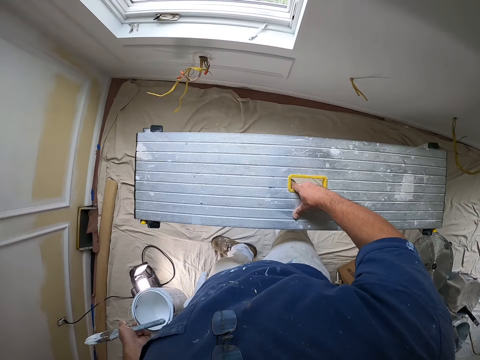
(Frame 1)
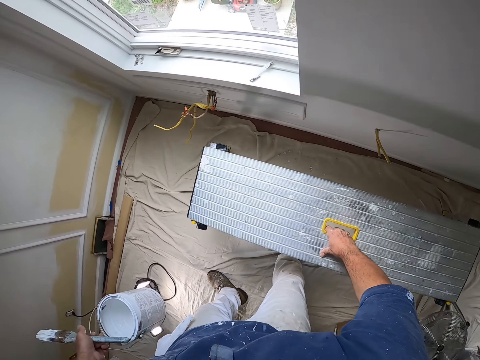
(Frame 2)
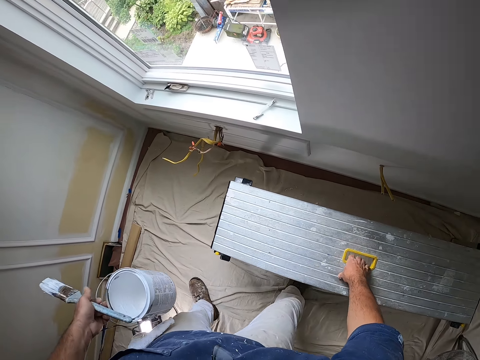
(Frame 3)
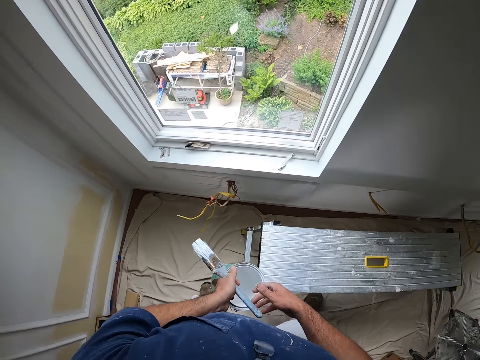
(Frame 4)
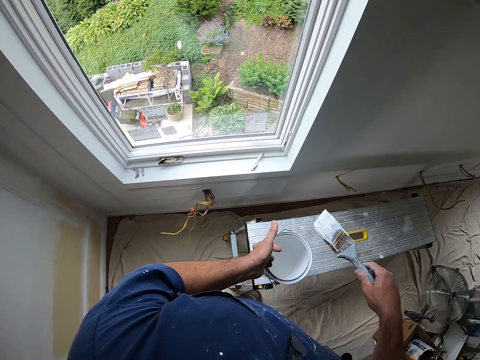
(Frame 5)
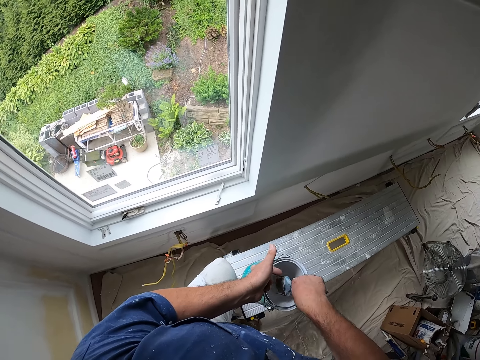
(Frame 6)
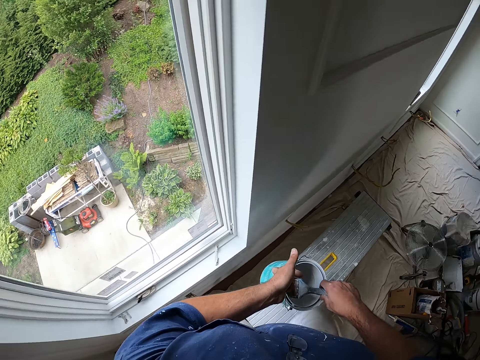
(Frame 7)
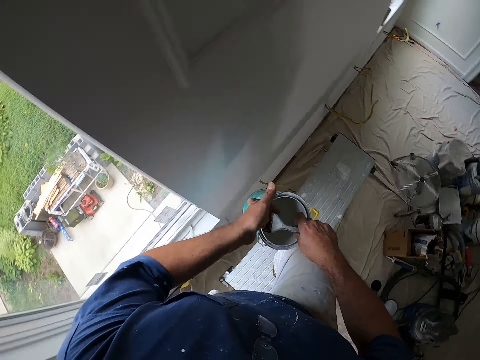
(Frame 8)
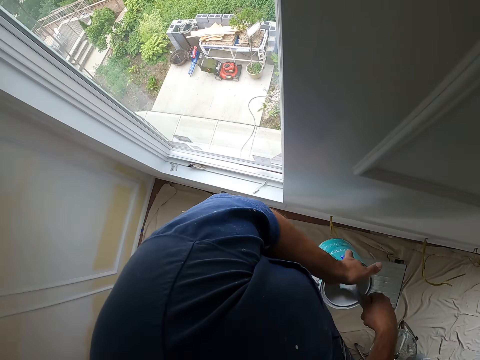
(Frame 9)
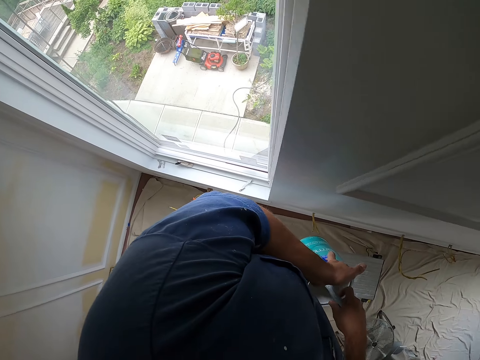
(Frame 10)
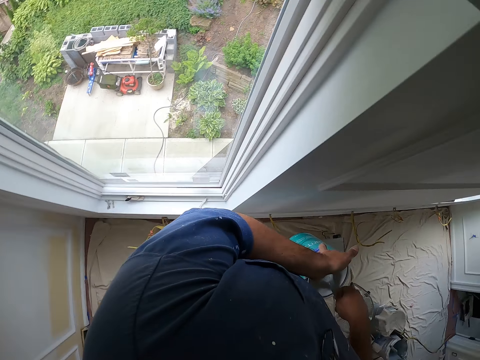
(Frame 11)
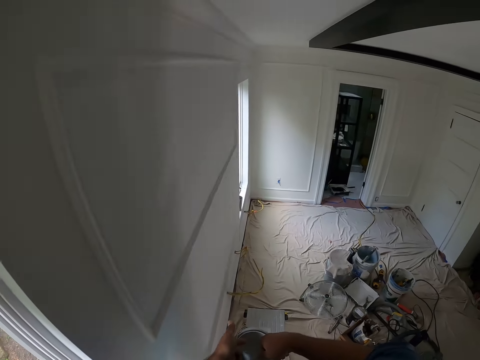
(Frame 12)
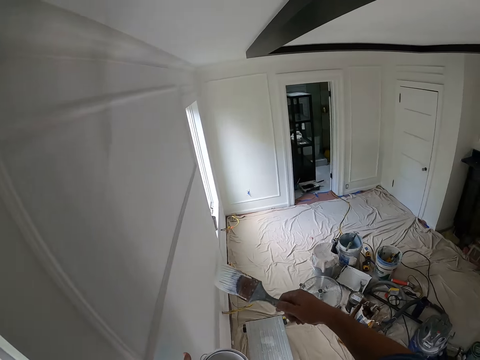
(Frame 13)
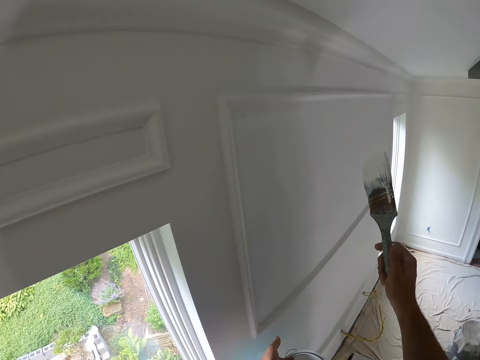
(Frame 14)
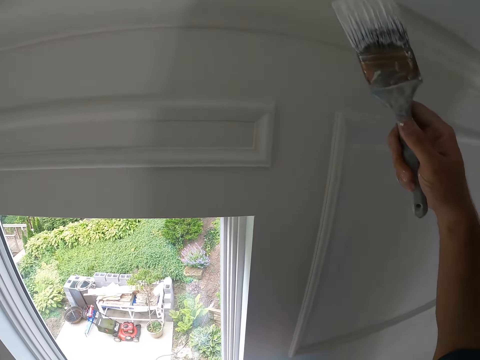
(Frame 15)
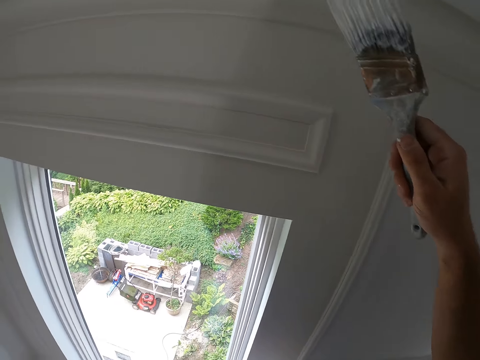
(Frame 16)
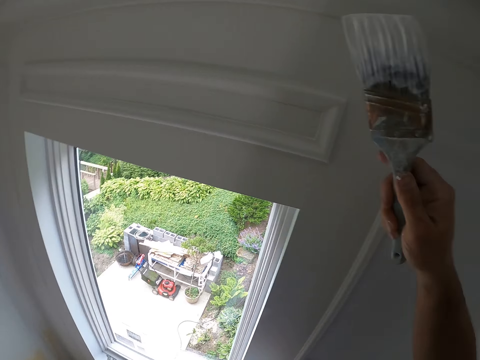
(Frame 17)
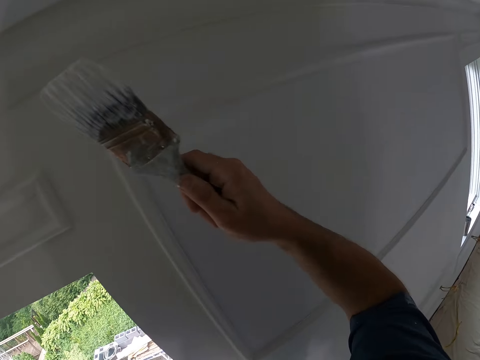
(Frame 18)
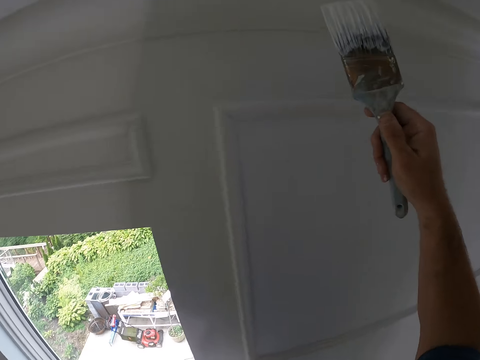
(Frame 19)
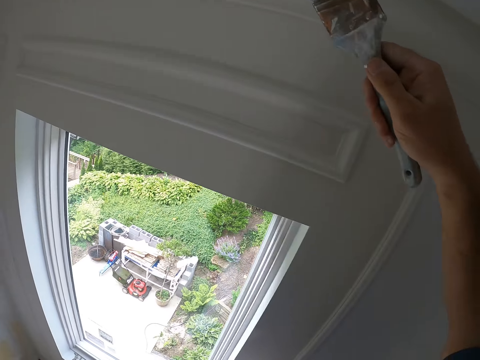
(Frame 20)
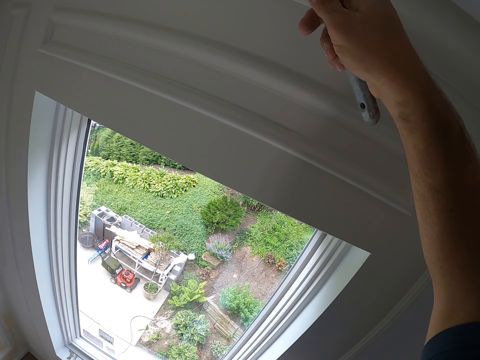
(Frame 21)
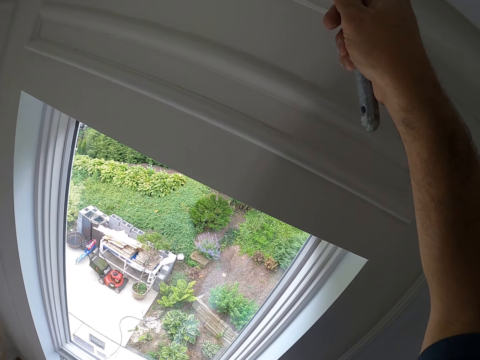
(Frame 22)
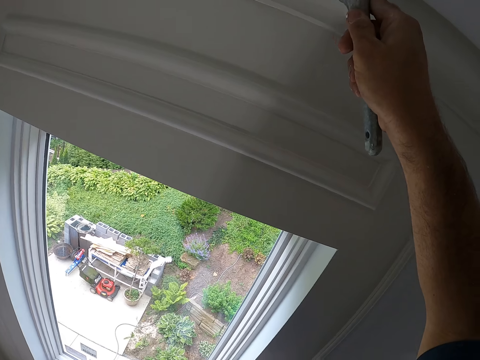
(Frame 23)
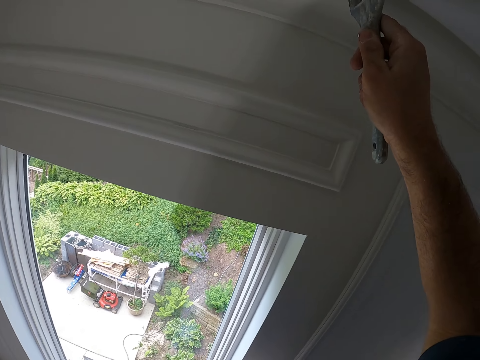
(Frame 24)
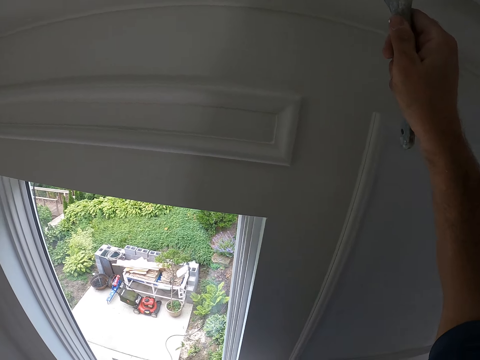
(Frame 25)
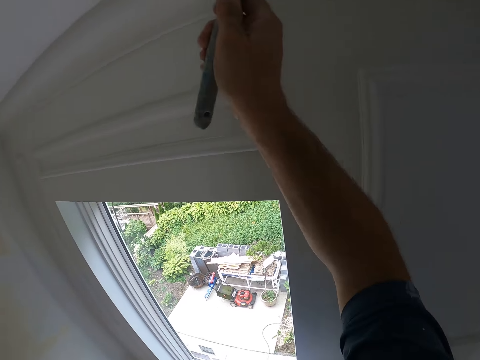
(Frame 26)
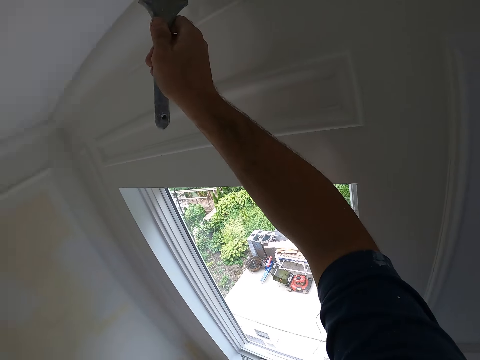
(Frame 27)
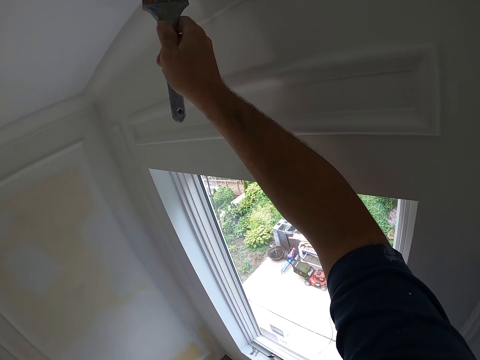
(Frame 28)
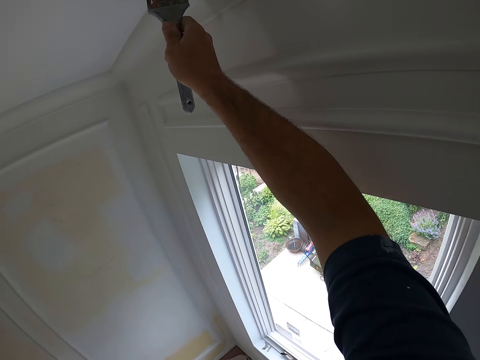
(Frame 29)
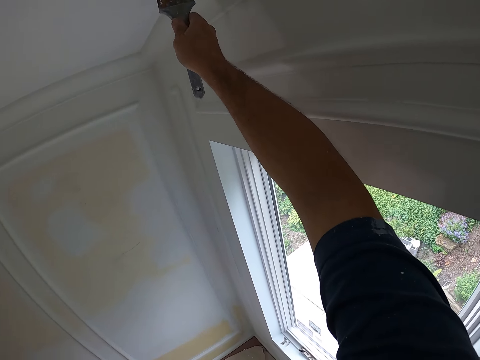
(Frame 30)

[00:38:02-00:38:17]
The camera wearer puts an aluminum platform ladder down. He passes the paint brush to his right hand. He climbs the bench. He dips the little paint brush in the paint. He scoops out paint with the paint brush from the paint can. He lifts the little paint brush. He paints the ceiling with the paint brush.

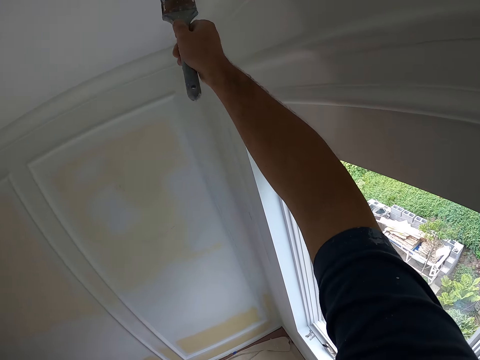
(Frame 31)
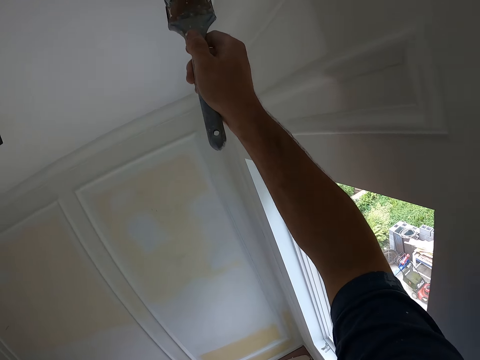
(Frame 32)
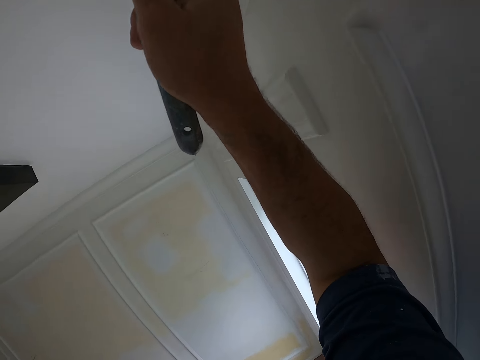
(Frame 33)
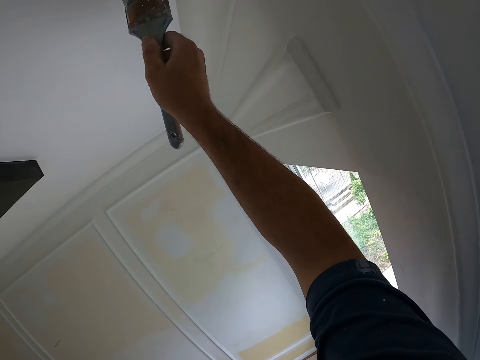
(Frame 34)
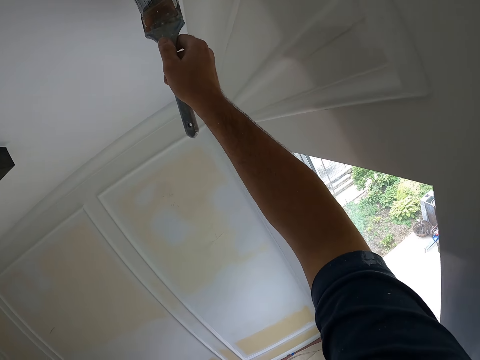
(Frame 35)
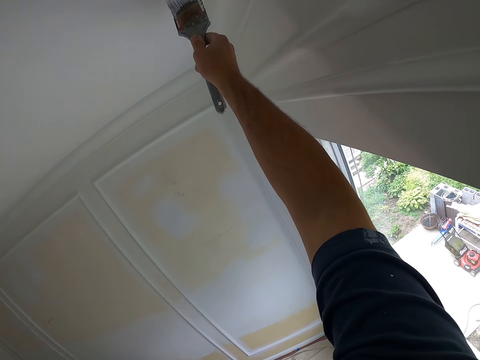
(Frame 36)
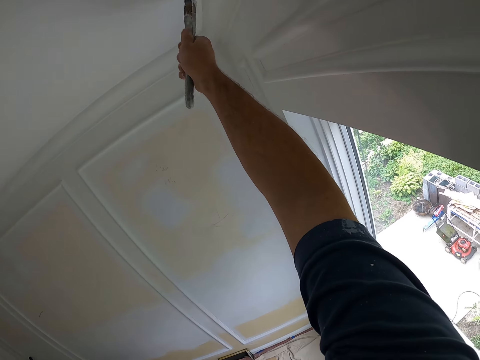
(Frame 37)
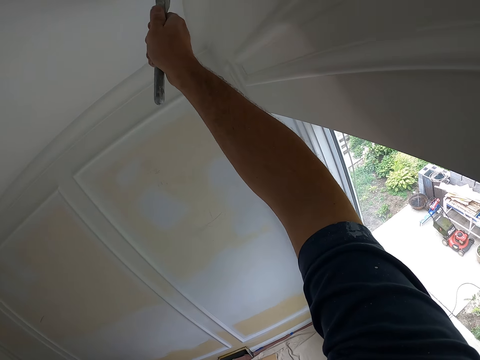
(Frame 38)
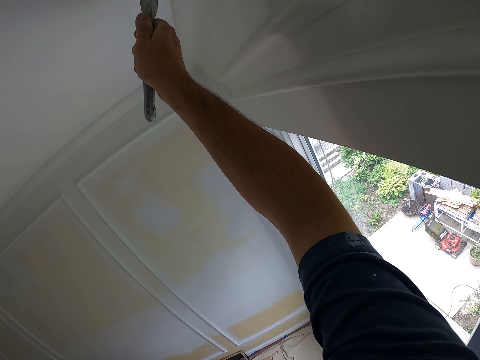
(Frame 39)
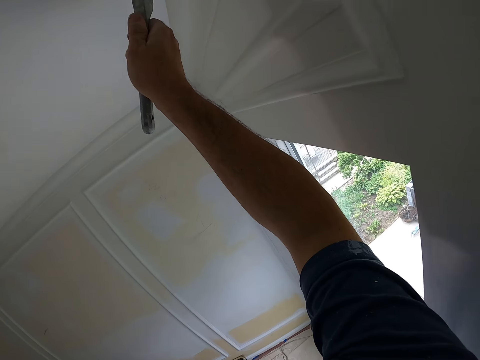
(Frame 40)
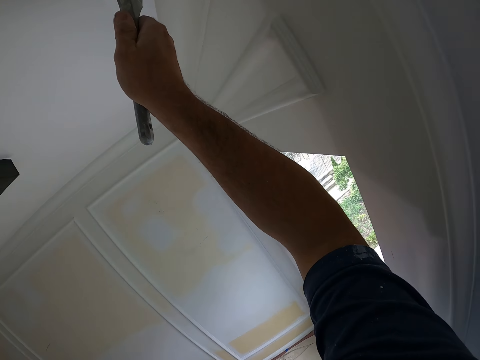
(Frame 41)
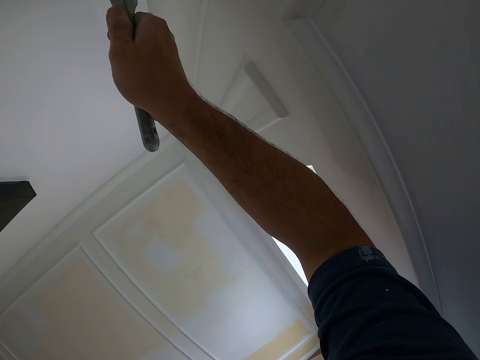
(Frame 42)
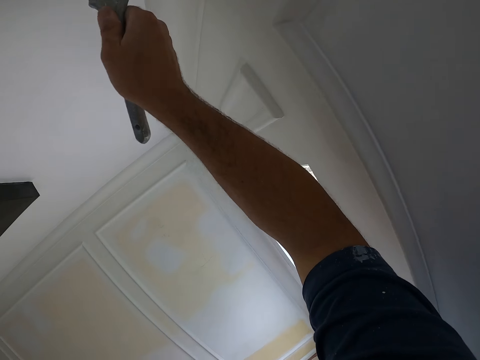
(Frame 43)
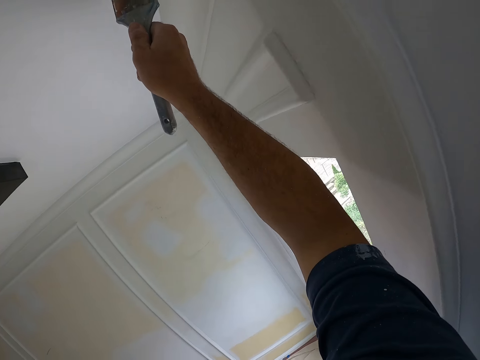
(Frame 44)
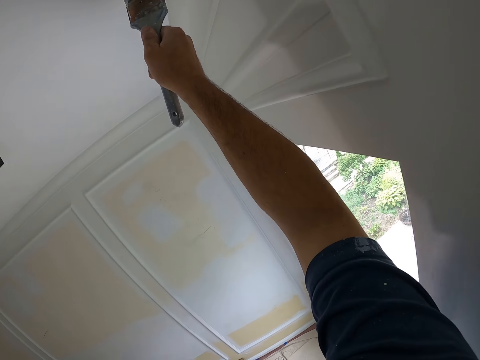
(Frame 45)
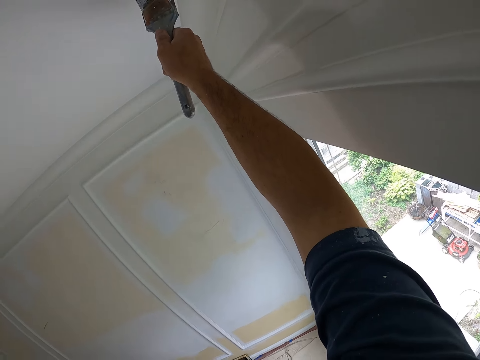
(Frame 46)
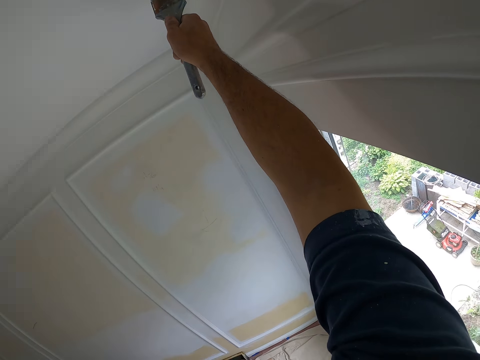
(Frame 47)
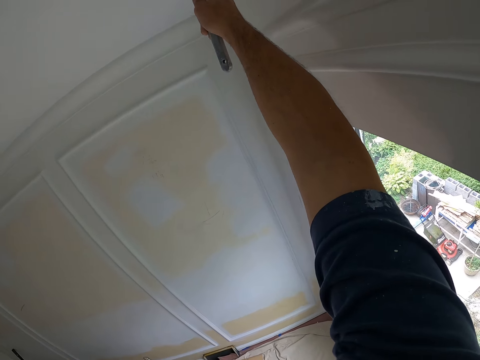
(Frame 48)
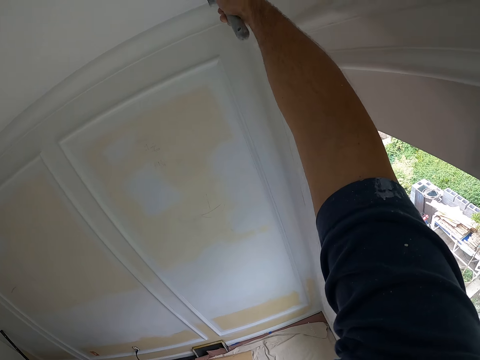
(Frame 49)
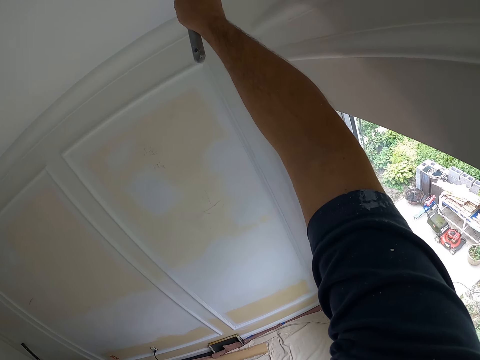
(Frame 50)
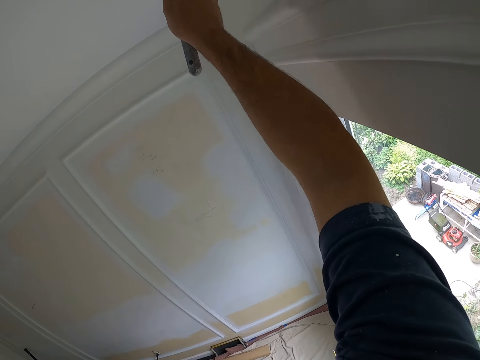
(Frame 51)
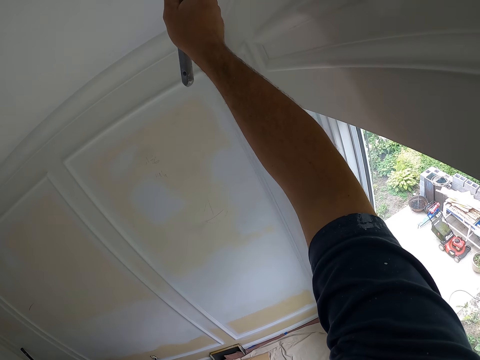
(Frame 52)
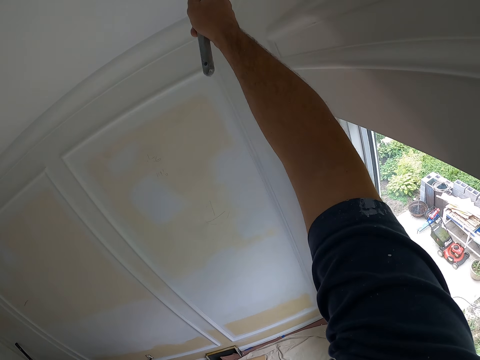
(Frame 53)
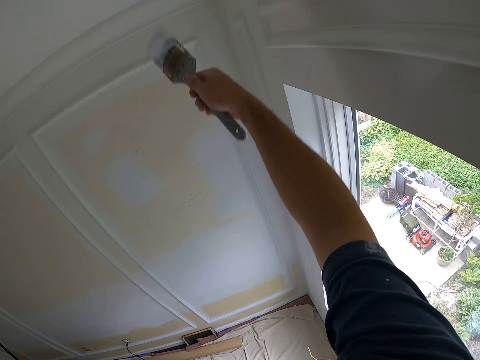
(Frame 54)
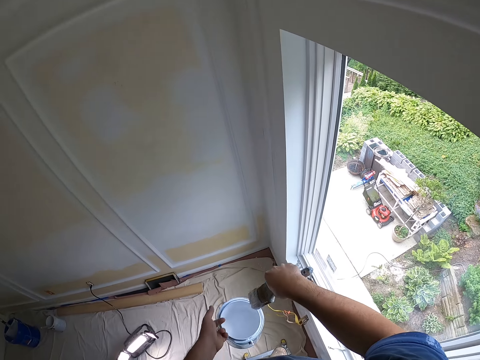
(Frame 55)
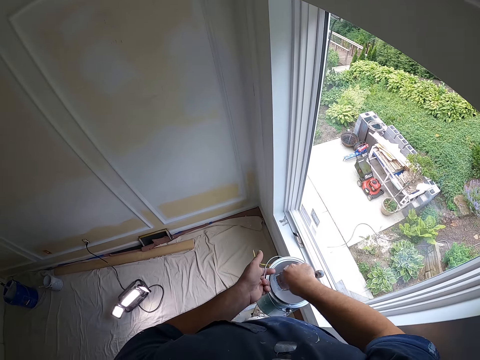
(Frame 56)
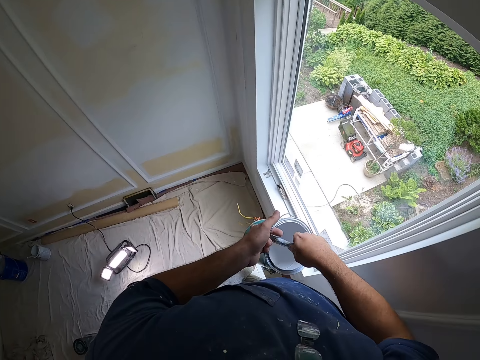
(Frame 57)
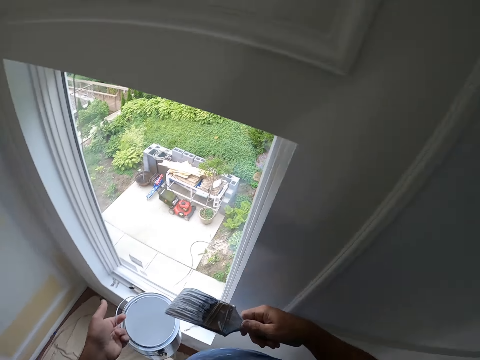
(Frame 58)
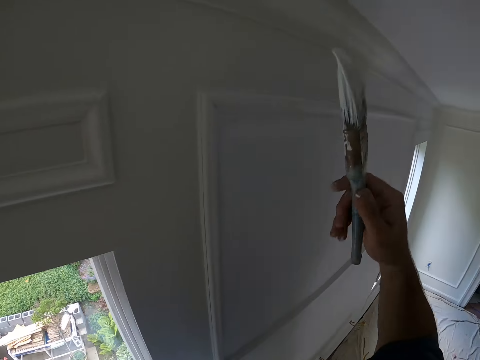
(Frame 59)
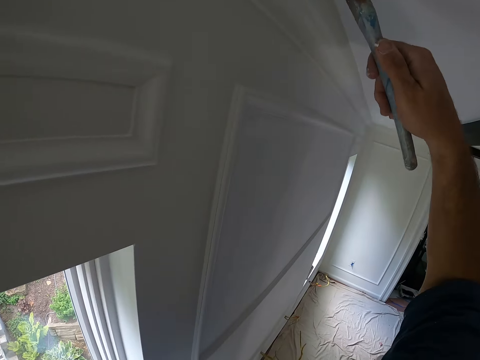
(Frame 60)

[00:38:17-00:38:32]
The camera wearer drops a little paint brush in the paint. They scoop out paint with the paint brush from the paint can. They dip the little paint brush in the paint. They paint the ceiling with the paint brush. They lift the little paint brush.
